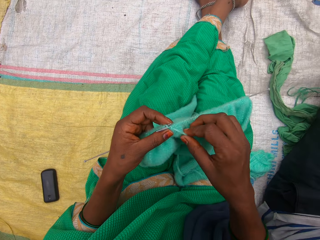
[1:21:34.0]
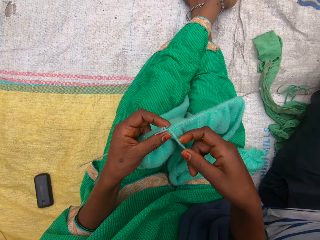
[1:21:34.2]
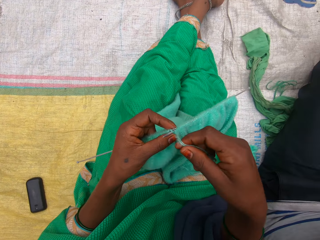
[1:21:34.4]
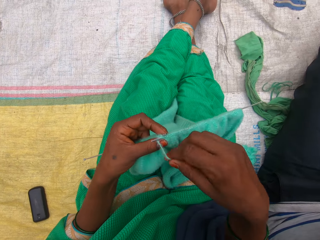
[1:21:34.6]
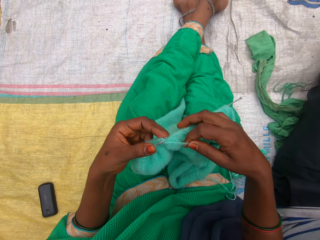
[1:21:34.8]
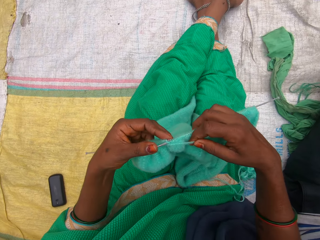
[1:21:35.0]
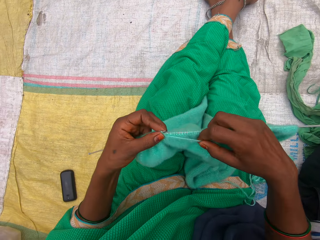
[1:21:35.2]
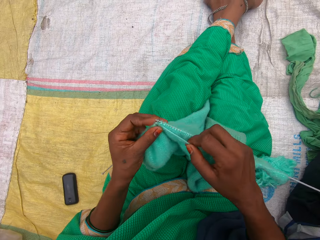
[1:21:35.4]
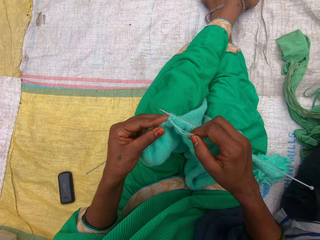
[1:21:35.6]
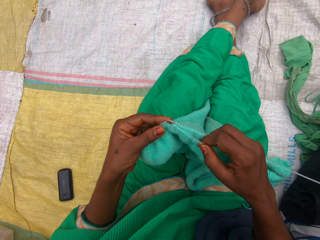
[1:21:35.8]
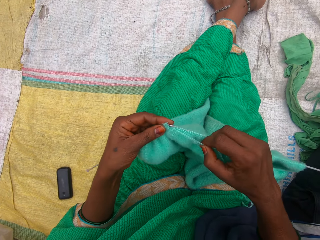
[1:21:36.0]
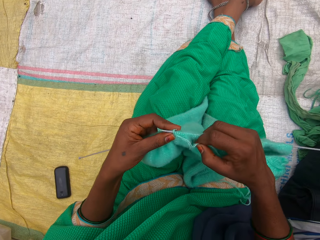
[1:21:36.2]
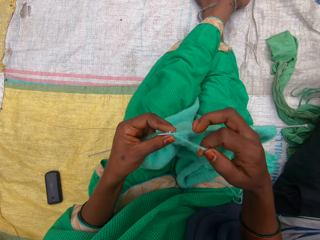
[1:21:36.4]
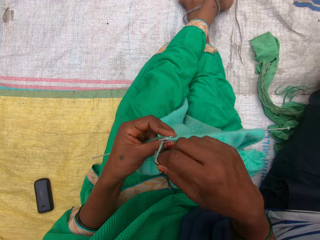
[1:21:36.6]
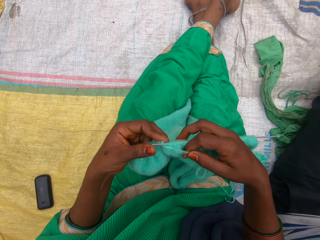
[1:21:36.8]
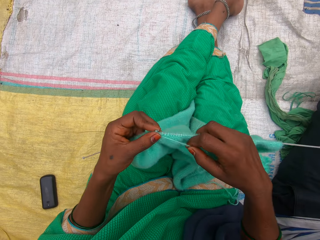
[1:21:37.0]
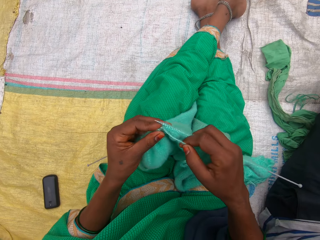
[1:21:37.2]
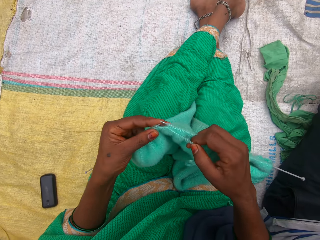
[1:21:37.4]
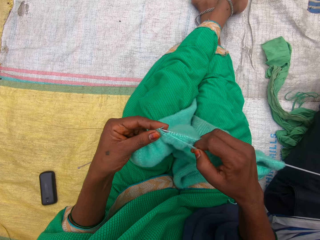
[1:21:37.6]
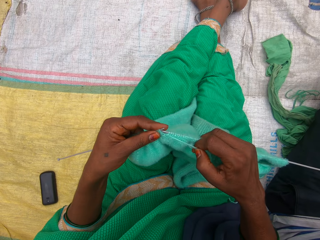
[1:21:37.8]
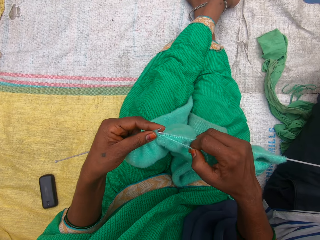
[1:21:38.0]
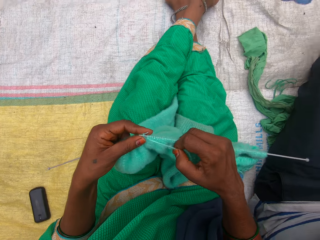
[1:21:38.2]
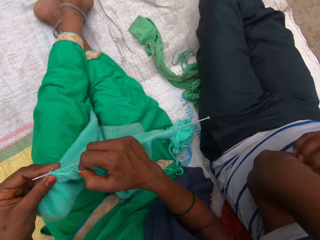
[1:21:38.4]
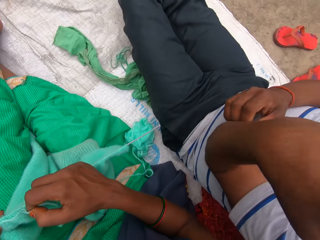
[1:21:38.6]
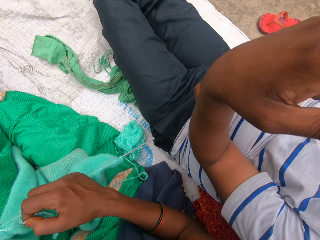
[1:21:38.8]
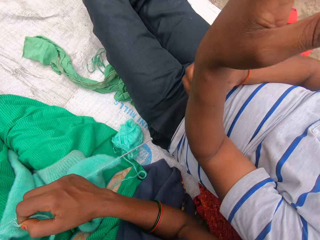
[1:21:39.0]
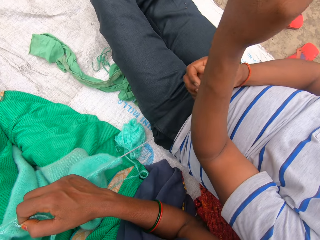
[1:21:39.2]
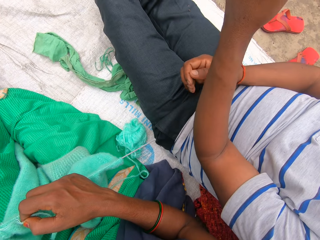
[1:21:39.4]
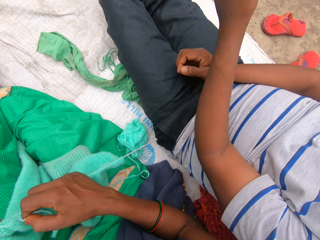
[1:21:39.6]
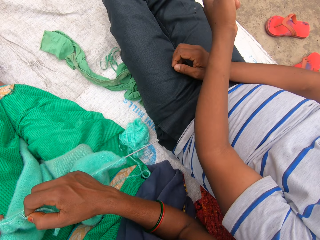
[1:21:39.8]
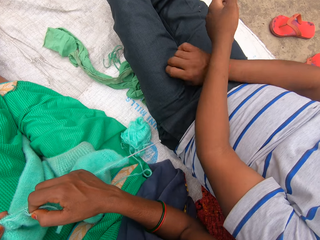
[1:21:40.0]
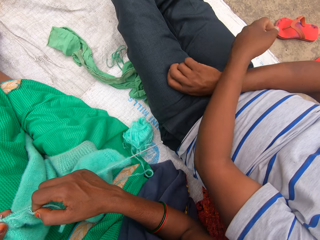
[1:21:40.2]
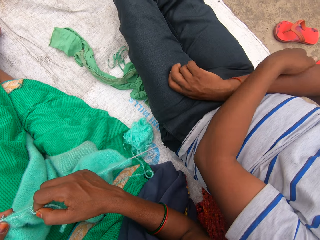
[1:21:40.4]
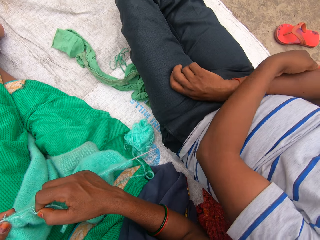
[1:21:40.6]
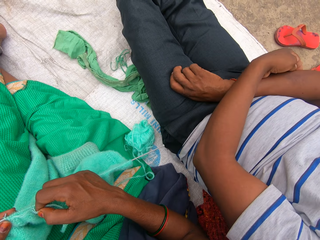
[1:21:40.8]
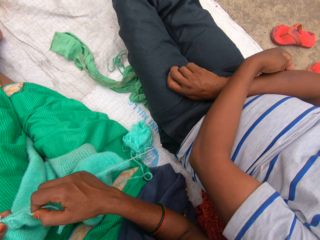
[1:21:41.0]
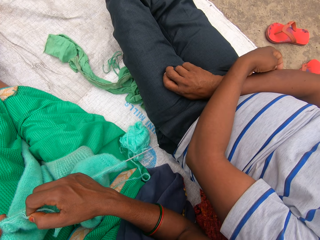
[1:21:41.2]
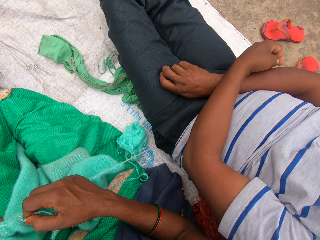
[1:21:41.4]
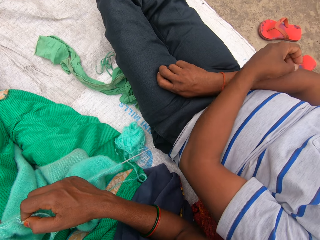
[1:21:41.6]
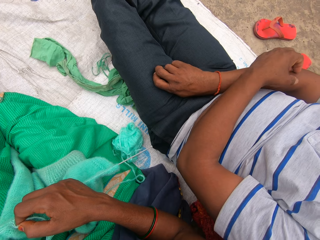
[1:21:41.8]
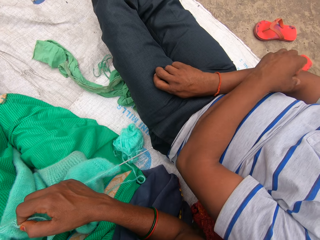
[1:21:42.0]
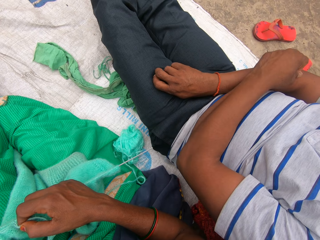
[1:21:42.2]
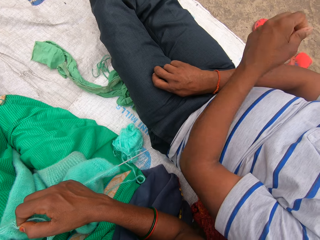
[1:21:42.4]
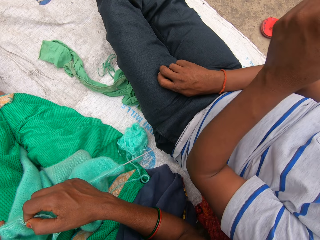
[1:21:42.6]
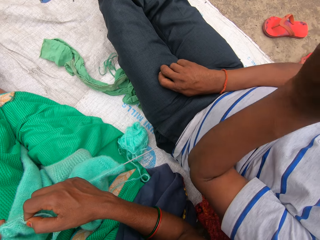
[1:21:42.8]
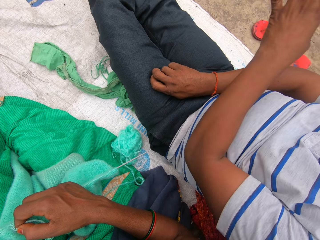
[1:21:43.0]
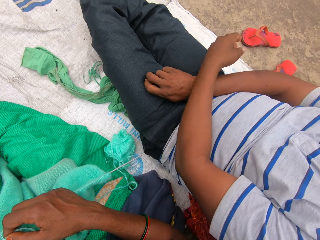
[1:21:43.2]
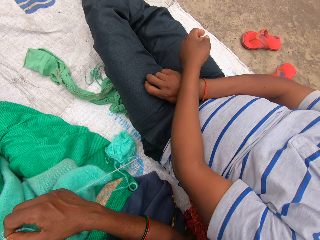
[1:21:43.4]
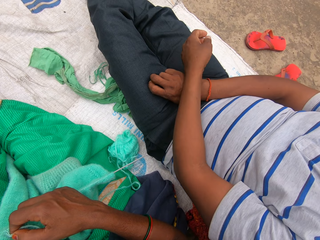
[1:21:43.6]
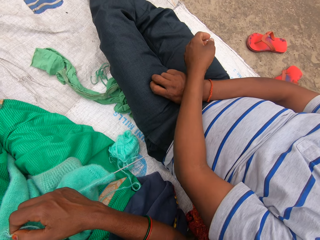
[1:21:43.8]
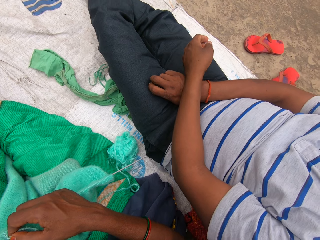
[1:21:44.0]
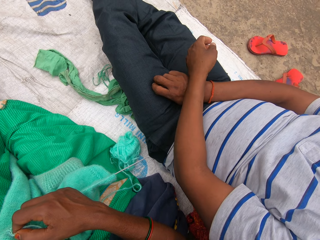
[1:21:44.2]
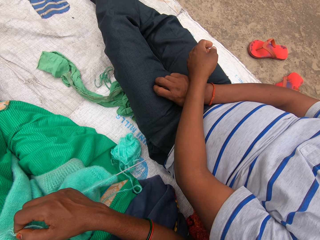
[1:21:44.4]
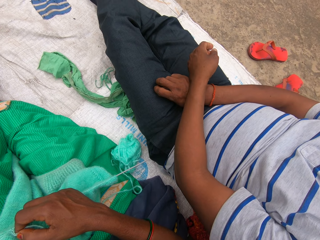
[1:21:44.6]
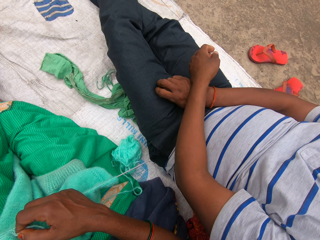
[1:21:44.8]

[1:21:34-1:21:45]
The man brings his left hand down. He lifts his hand. He rubs his left hand against his right arm. He picks an insect on his right arm with his left hand. He throws away the insect. He moves his hand.

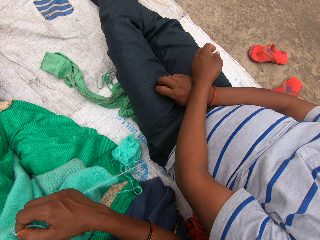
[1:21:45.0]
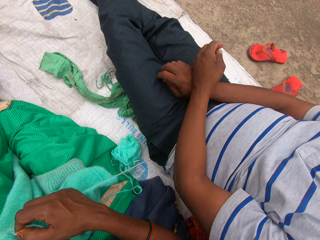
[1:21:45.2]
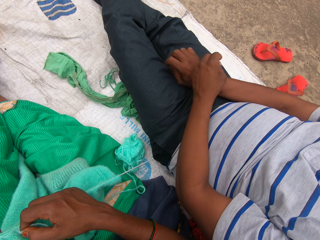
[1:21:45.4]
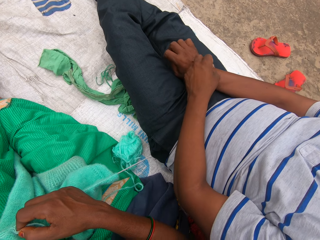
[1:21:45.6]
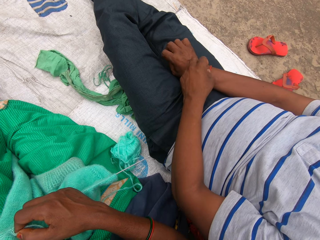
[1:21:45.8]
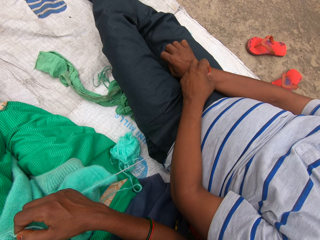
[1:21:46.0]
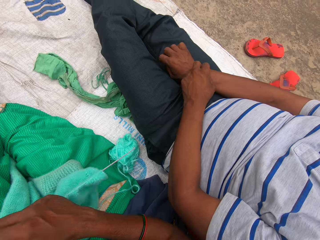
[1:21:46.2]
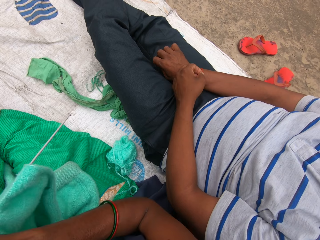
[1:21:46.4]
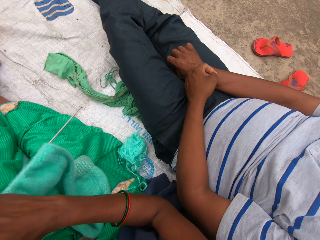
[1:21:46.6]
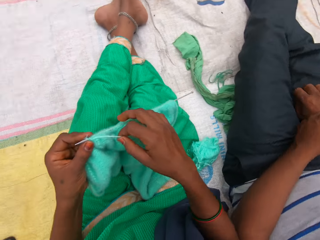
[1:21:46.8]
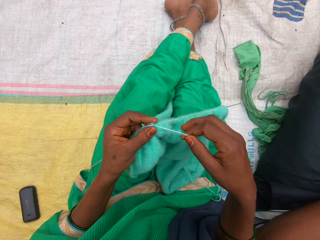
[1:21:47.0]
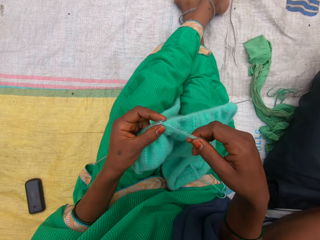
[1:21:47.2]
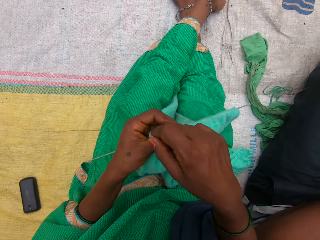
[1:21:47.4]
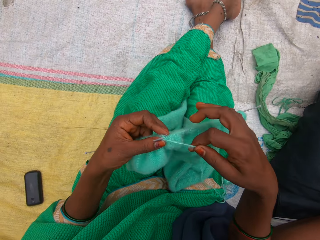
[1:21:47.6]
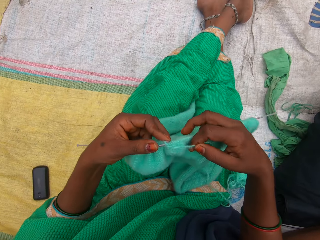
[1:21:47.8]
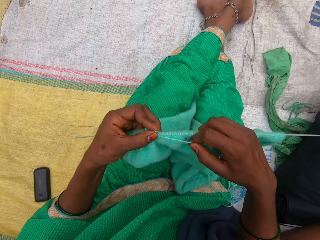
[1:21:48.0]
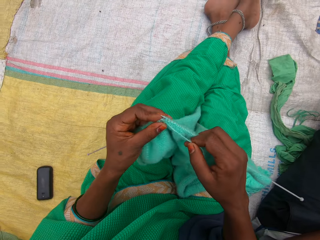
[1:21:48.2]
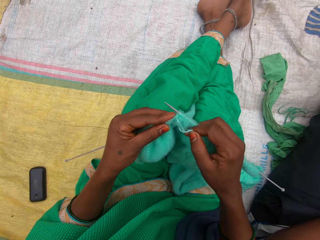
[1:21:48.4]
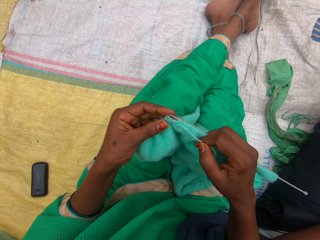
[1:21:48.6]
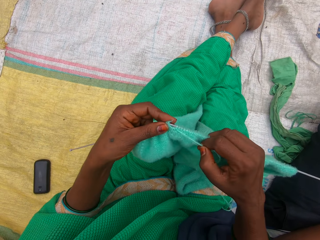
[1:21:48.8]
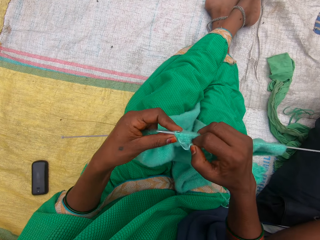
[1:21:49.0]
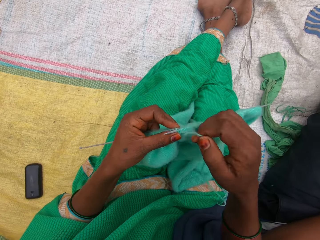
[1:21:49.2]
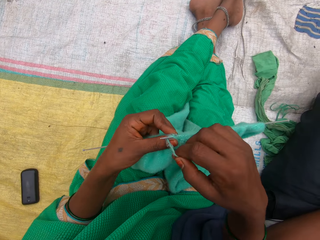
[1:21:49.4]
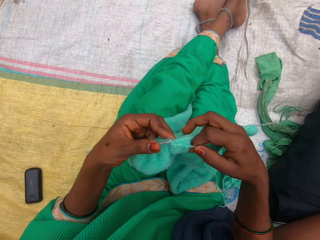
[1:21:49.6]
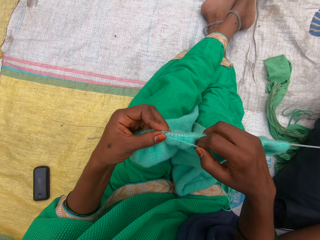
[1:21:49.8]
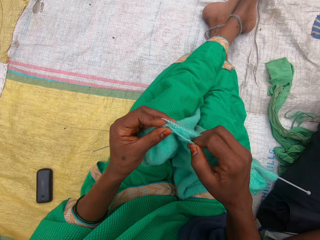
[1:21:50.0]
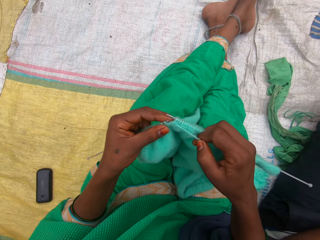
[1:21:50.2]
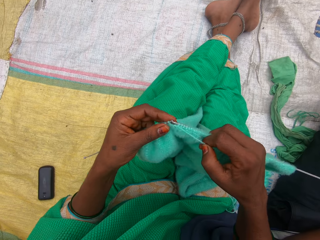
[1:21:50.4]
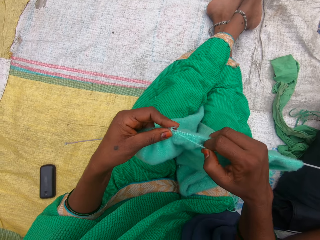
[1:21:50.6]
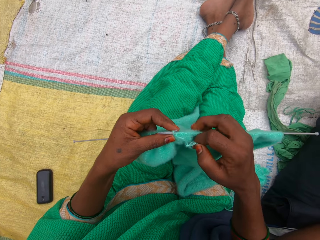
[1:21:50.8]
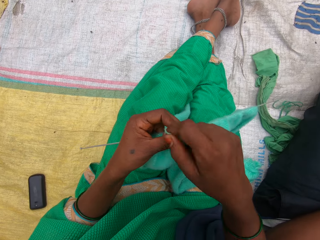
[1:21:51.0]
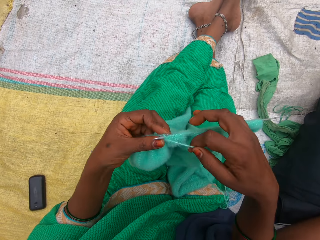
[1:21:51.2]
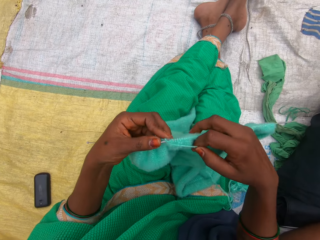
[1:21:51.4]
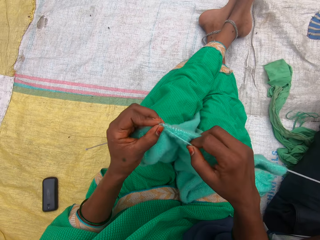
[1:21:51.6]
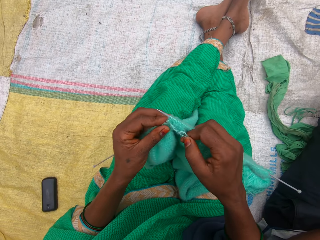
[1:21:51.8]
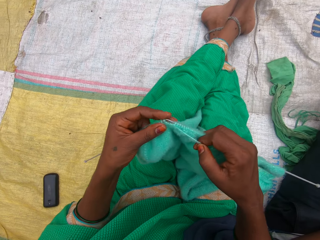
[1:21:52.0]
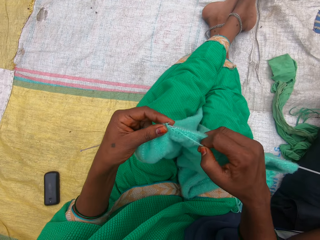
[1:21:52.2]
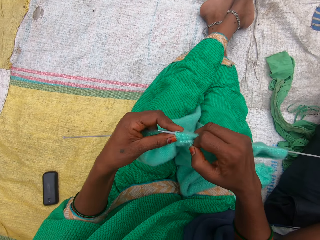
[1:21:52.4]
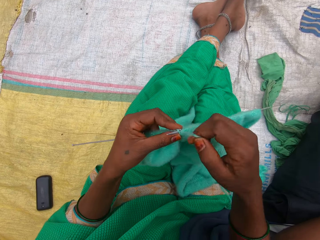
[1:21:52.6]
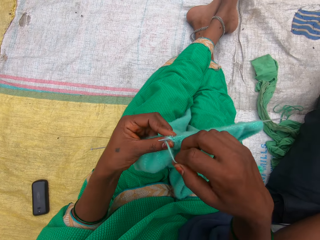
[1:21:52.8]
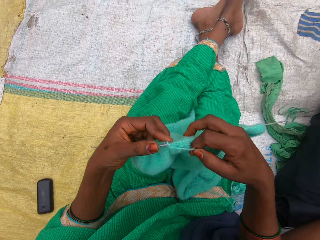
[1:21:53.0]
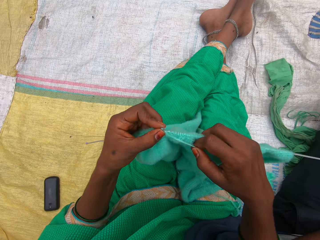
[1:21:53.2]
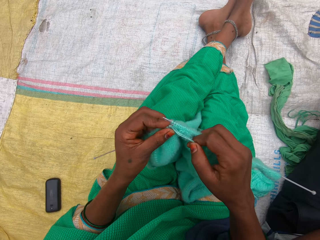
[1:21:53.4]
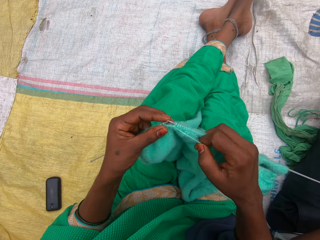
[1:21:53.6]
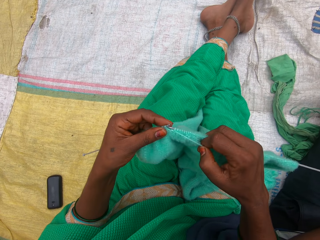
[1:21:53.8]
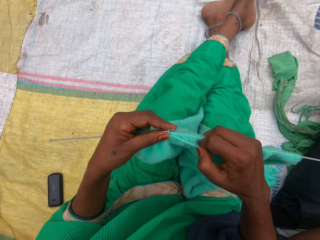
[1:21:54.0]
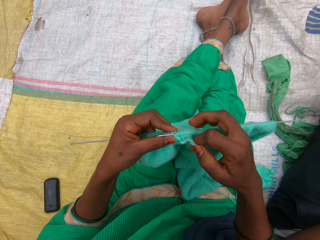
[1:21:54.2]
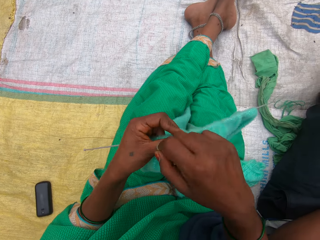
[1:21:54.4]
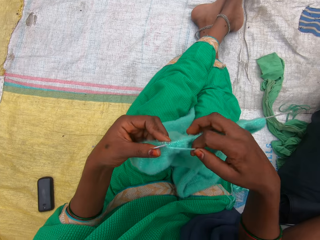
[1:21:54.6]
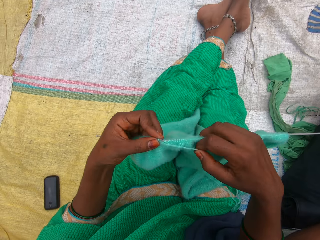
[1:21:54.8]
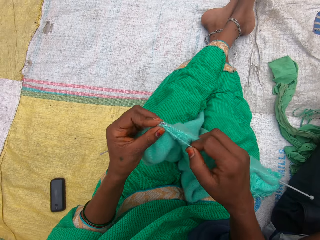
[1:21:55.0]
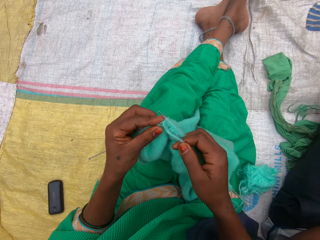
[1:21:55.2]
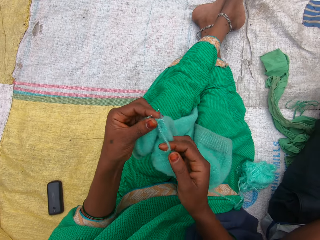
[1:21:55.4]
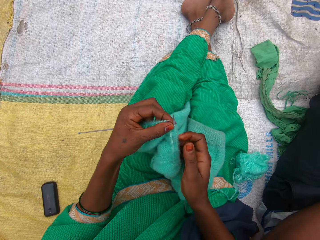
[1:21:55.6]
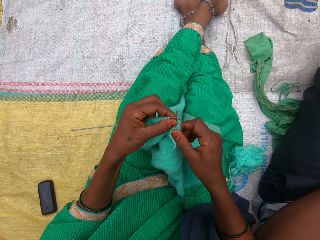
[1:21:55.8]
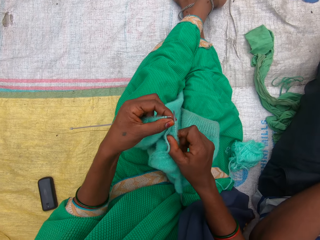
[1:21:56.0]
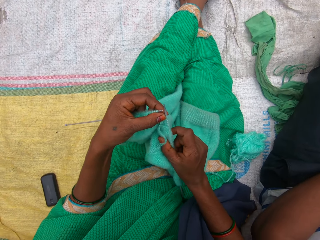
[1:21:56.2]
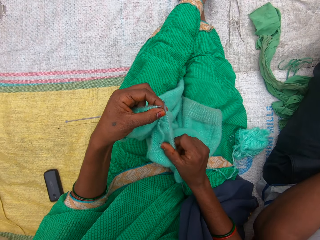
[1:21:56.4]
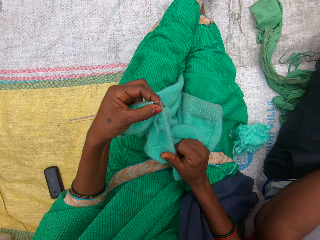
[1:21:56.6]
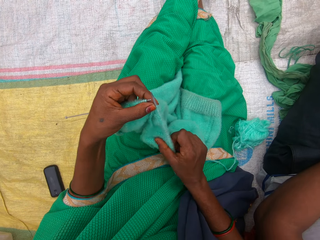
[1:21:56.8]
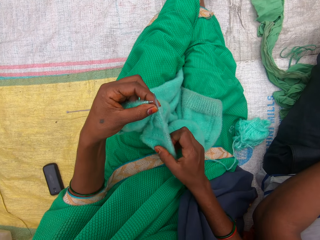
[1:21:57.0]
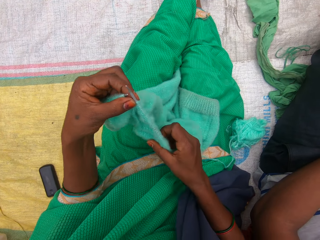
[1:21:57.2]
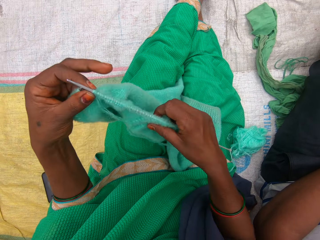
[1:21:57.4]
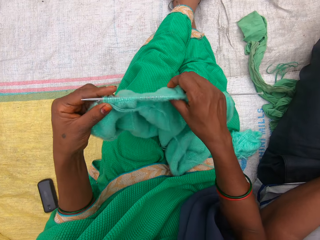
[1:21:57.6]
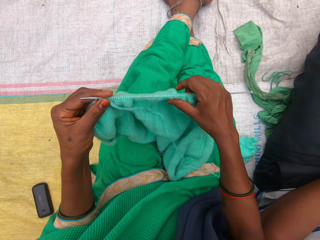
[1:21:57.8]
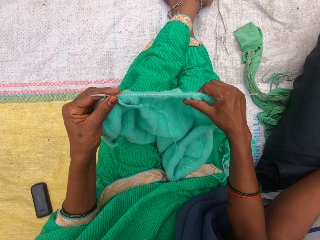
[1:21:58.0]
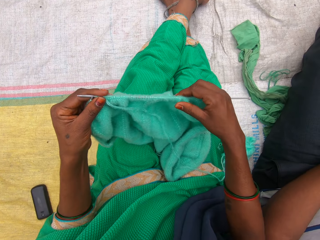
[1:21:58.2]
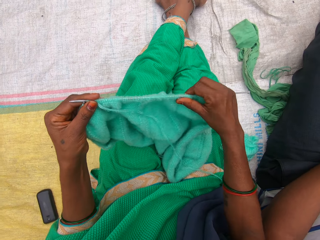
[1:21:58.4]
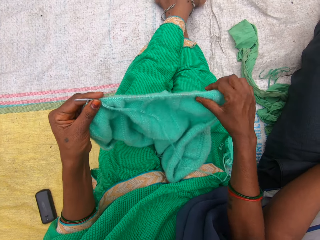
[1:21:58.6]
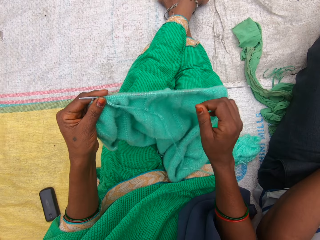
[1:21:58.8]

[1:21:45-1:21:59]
The man touches a red bracelet on his right wrist with his left hand. The camera wearer knits the fabric. They straighten the fabric.
